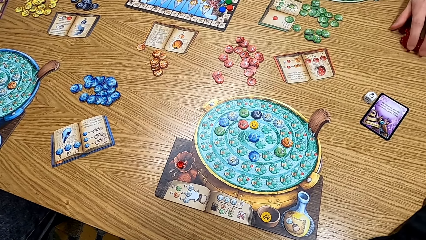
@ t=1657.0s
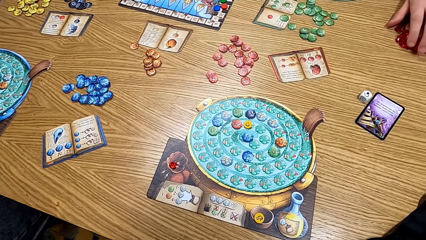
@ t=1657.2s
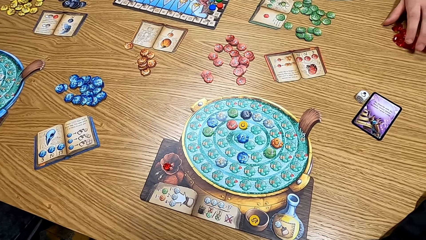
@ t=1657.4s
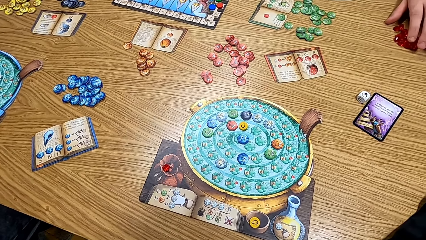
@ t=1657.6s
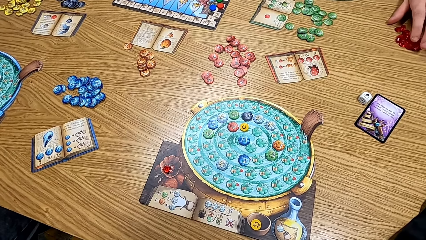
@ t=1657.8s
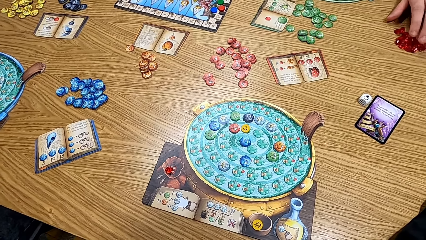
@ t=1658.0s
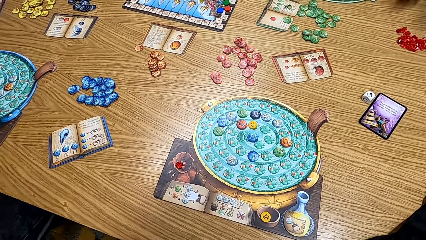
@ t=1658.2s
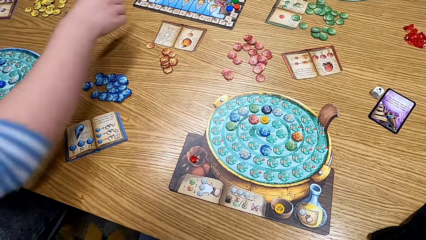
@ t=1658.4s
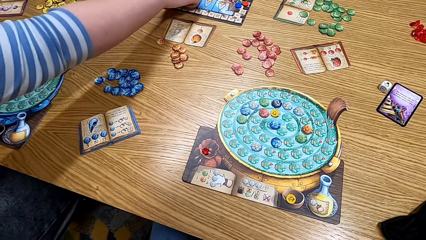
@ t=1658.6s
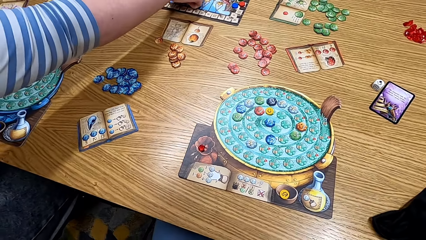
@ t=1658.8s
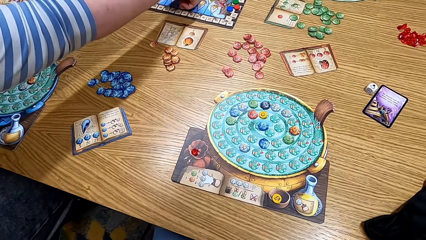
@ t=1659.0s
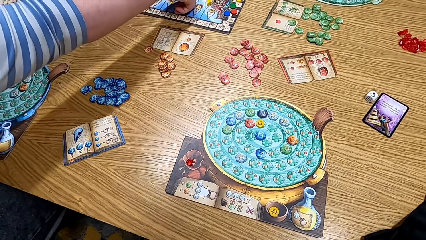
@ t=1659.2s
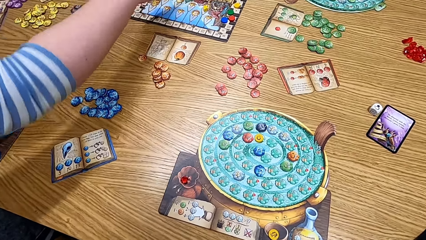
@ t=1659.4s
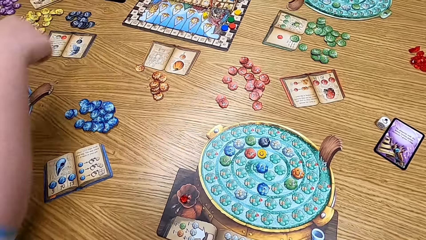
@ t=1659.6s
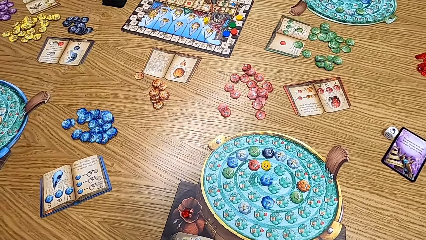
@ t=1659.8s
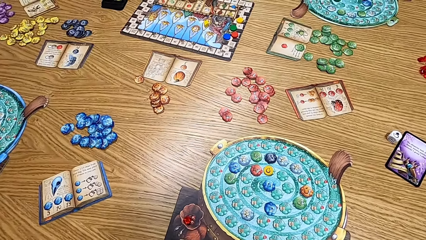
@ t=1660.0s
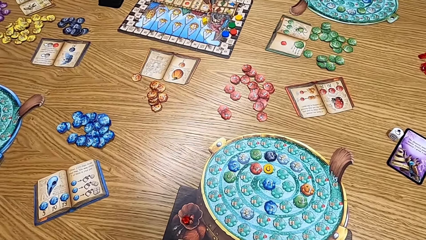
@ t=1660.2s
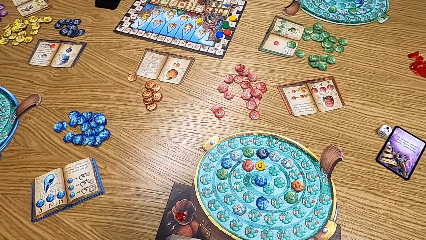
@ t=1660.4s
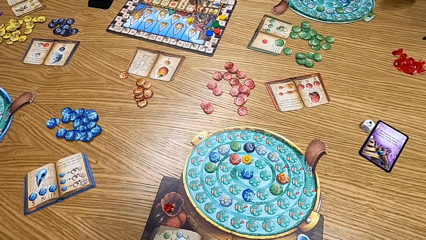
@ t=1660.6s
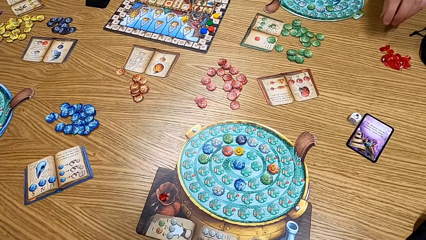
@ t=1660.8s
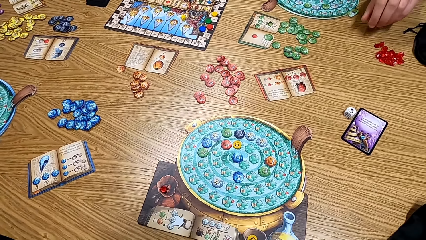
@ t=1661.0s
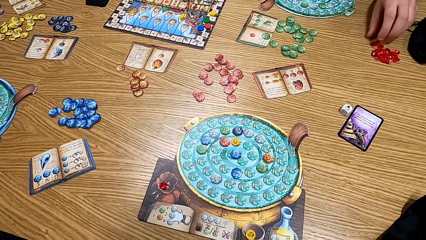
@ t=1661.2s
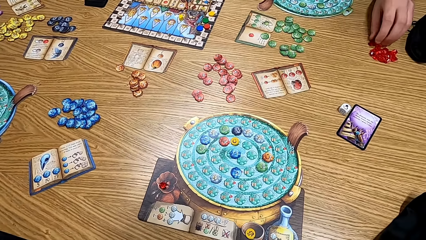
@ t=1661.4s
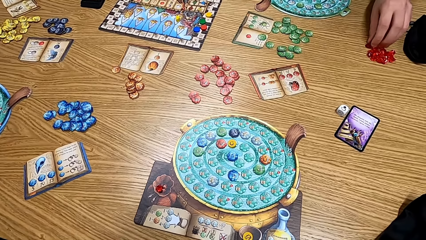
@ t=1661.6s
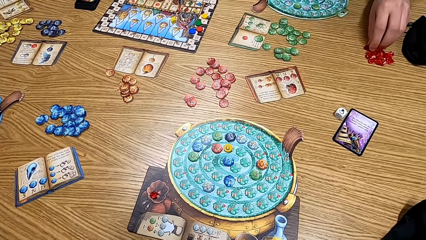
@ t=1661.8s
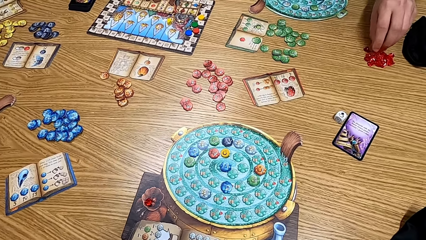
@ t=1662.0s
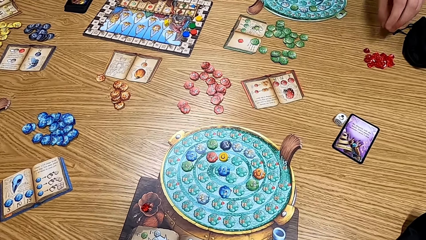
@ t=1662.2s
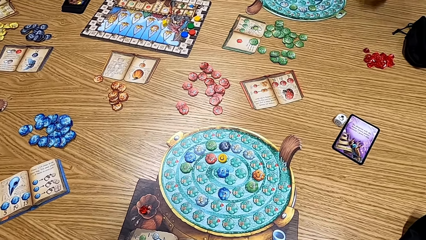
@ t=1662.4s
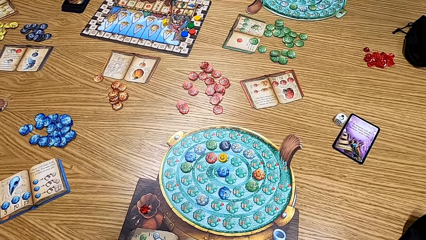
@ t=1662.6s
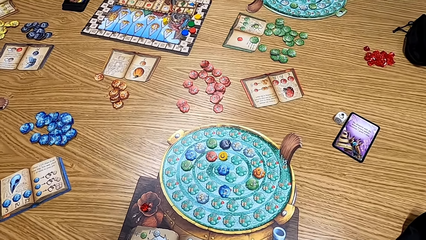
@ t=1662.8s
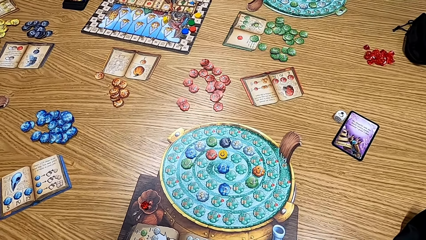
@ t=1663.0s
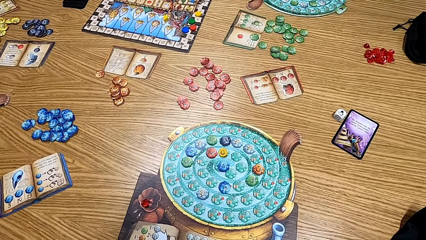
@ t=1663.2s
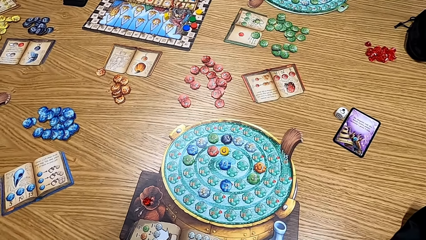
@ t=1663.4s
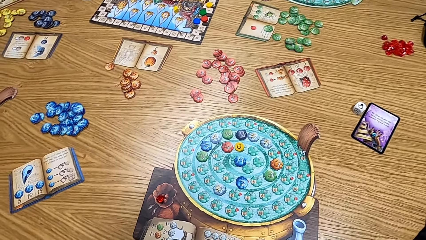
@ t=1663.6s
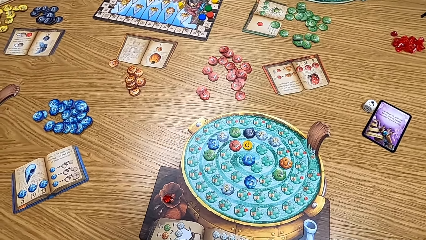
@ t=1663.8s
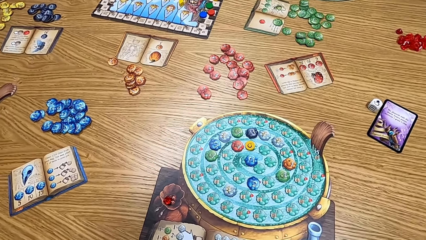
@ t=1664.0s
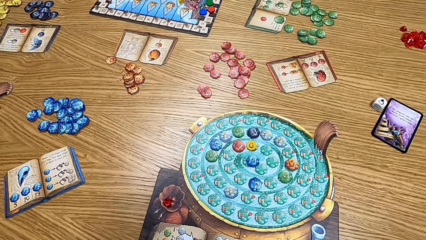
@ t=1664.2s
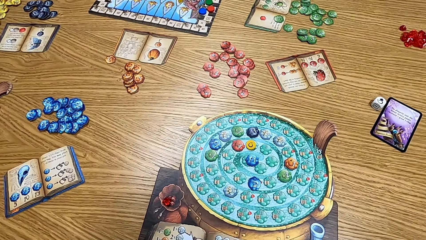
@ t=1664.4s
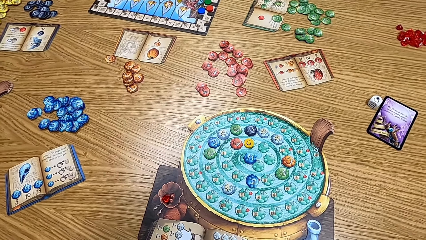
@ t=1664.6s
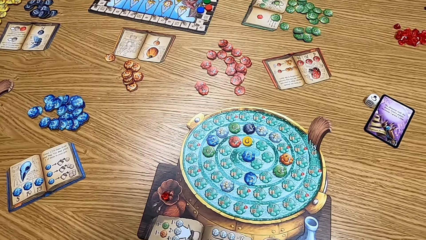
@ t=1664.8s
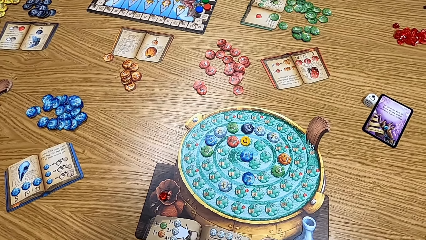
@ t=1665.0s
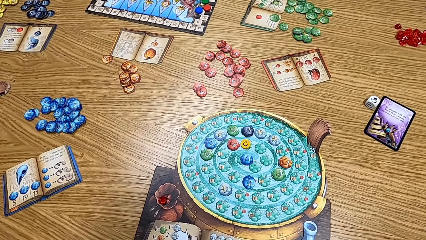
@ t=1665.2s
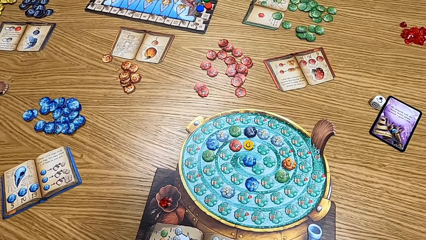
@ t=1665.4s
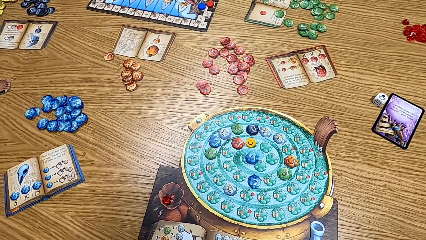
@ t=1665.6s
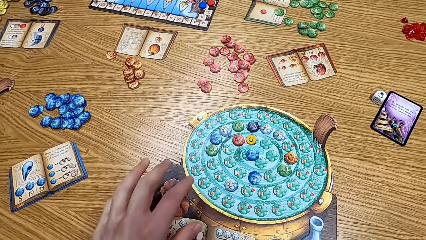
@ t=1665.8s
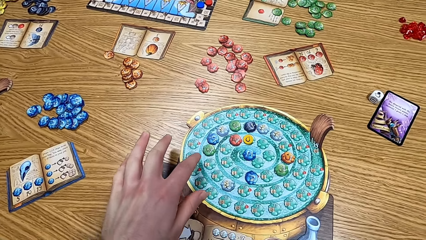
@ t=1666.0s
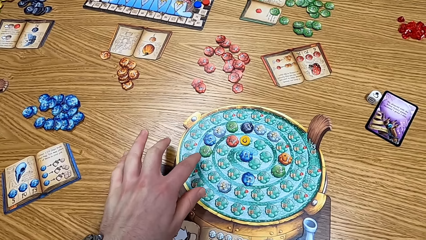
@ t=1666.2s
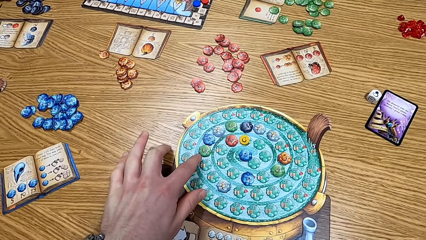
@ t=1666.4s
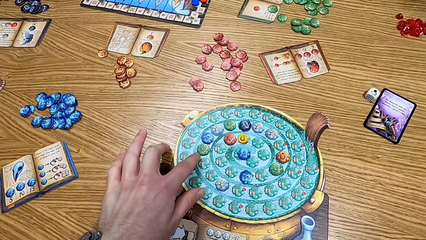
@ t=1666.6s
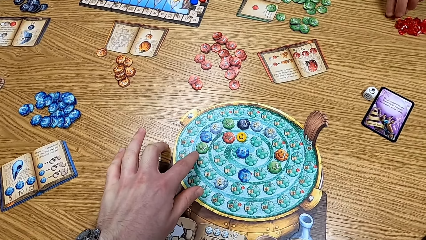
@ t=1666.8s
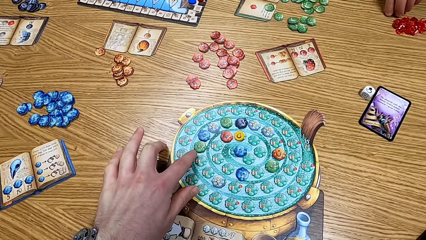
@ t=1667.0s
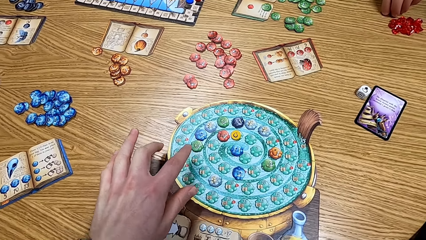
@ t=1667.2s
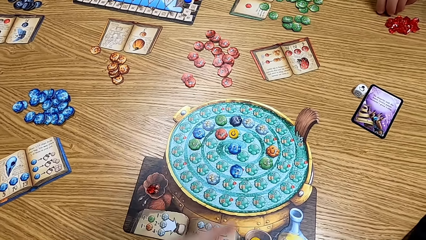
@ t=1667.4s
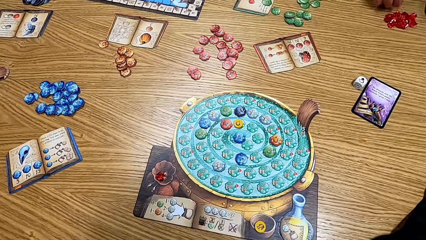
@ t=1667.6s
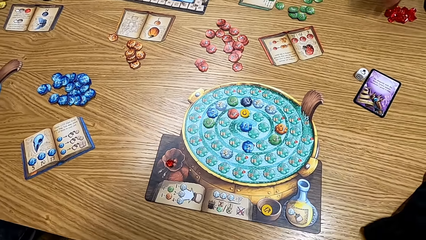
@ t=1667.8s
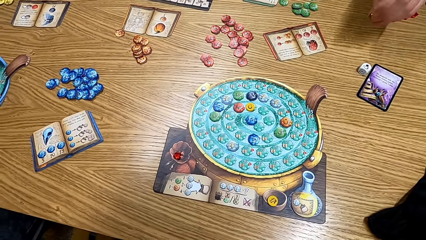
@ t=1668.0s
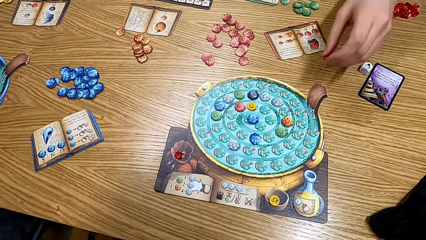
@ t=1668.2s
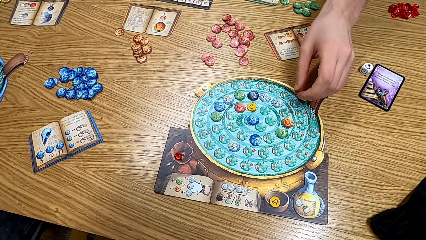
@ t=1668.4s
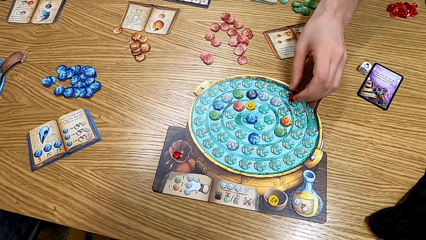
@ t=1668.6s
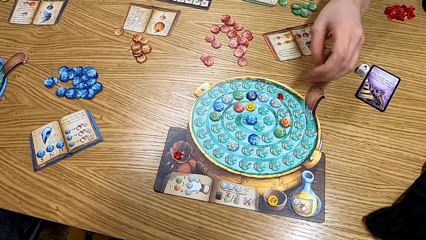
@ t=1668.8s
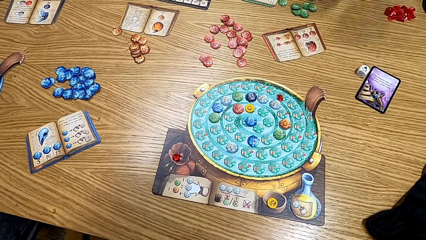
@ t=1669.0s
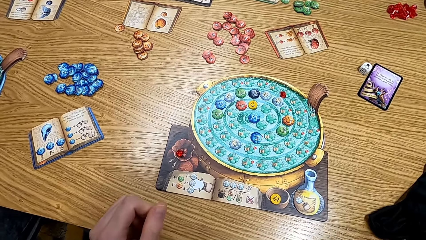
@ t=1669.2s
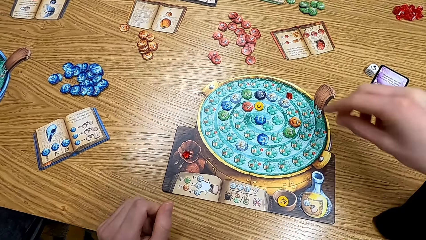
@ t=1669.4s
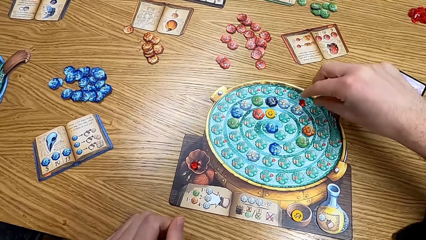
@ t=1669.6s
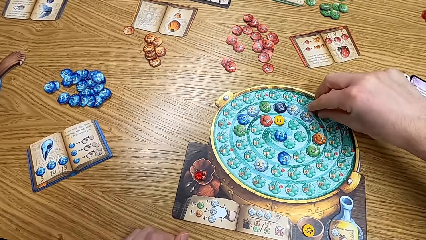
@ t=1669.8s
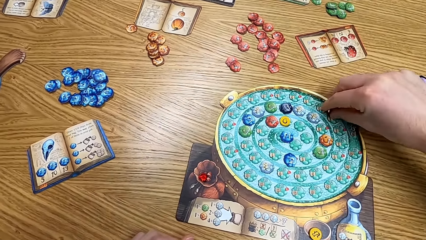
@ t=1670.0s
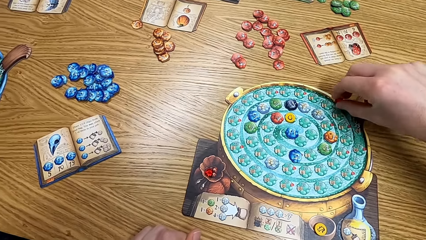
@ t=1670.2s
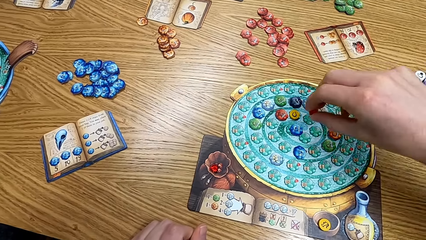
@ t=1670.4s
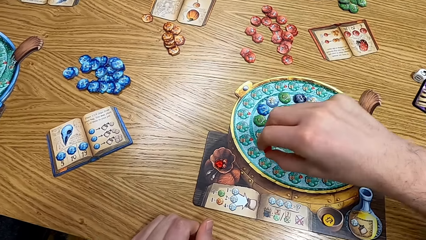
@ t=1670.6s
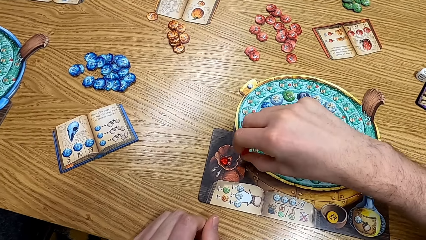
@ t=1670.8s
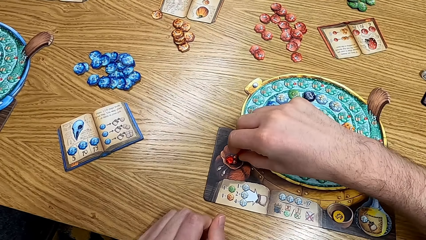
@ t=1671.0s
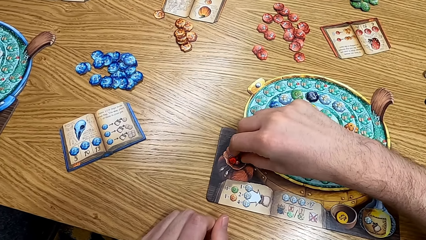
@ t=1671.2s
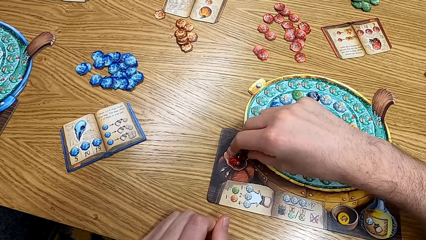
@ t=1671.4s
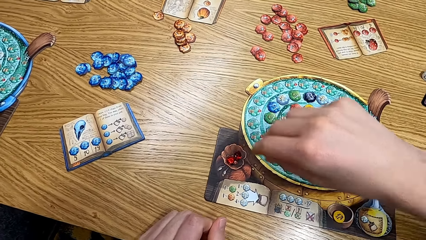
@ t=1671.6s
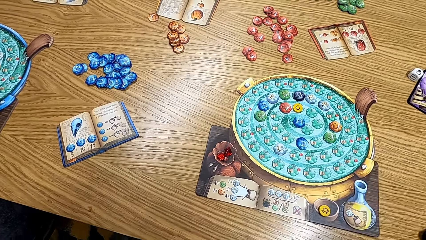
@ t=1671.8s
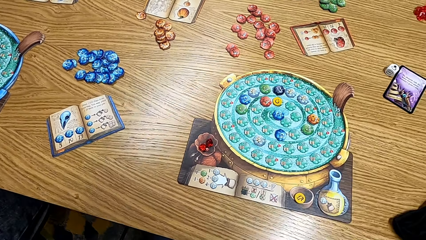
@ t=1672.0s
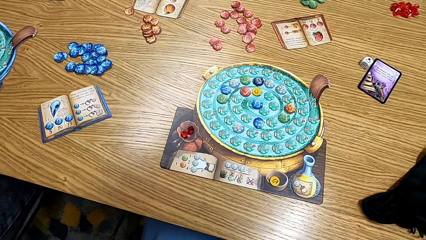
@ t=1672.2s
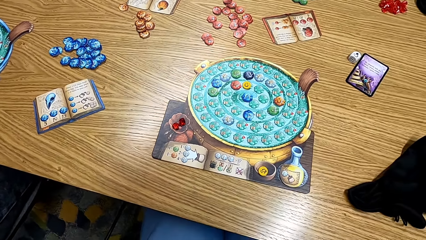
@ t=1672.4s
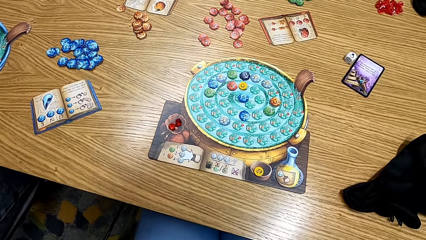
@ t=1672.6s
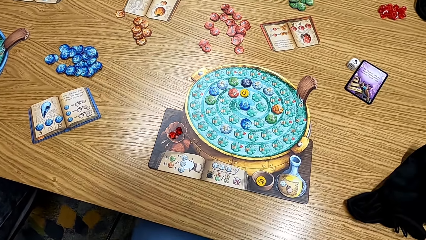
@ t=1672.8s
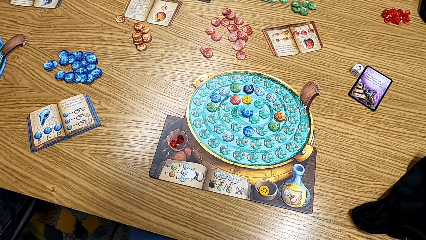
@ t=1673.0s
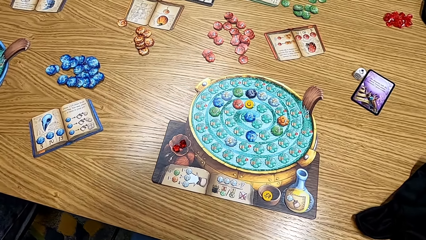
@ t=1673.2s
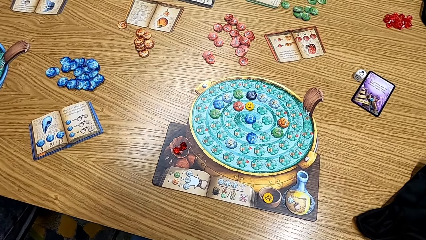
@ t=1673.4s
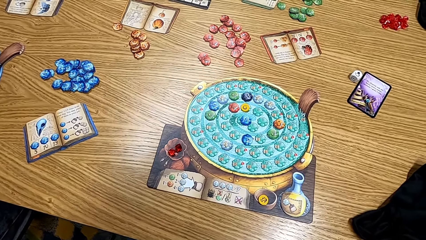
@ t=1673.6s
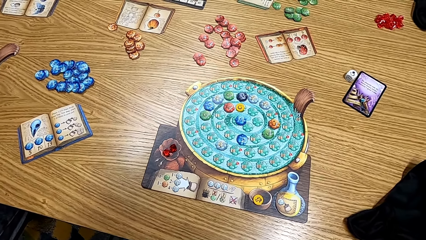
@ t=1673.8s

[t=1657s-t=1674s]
A man touches the gems or dice on the table. A lady points at the scoring track. The man picks a gem from the table. The camera wearer looks at the table. They point at the board. The man picks up the dice from the table. The man places a gem on the board and puts the dice on the table. The camera wearer picks the gem from the table. They place the gem in a flower part of the board.
